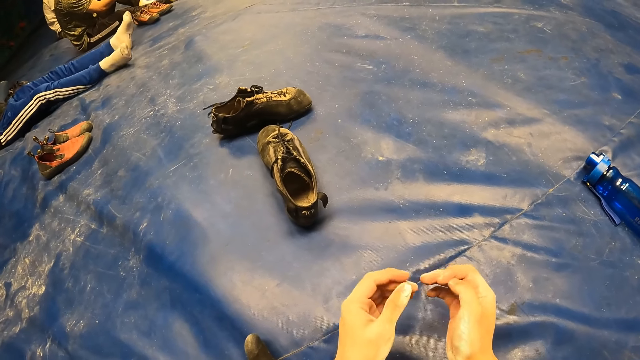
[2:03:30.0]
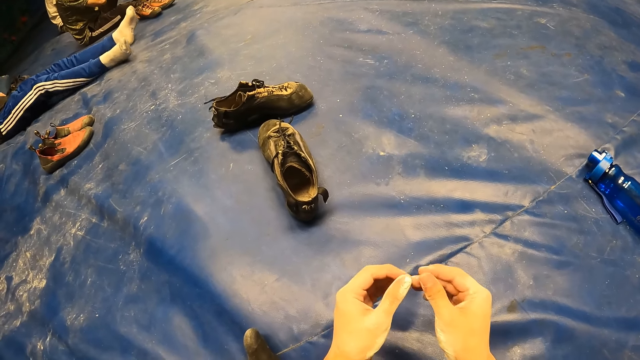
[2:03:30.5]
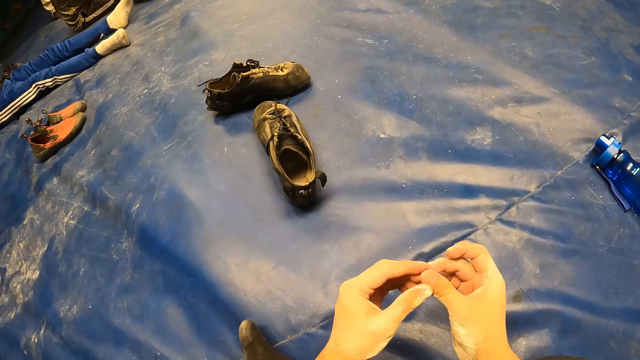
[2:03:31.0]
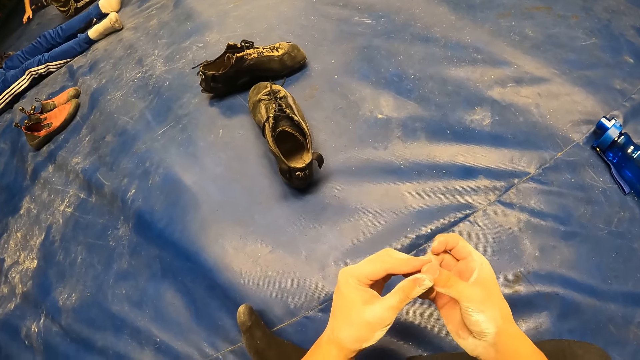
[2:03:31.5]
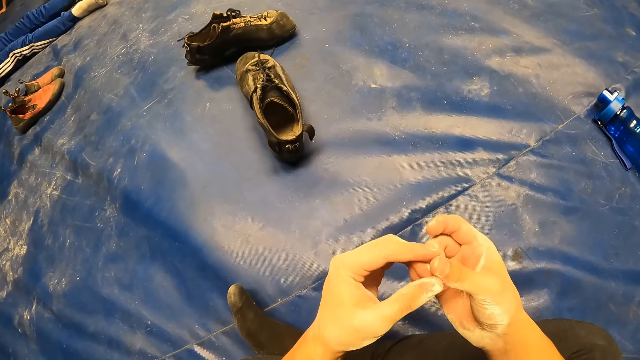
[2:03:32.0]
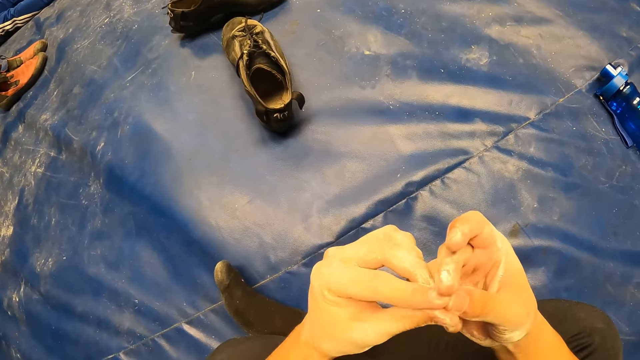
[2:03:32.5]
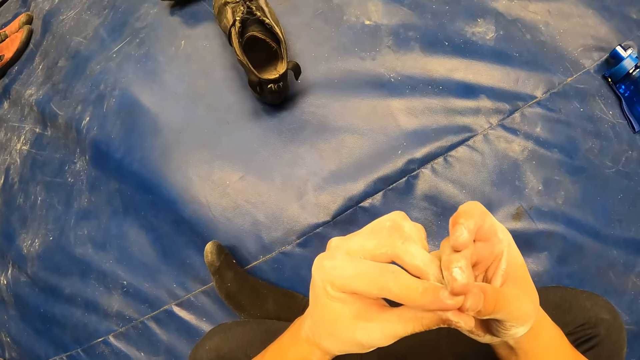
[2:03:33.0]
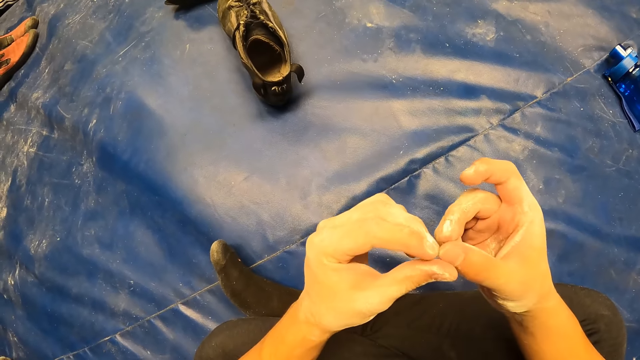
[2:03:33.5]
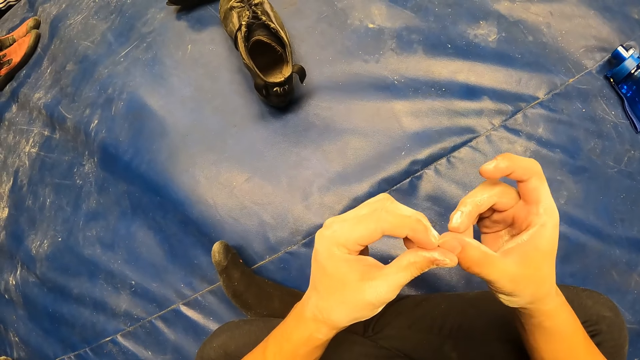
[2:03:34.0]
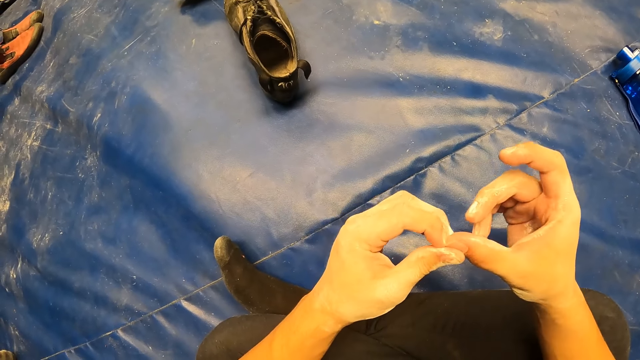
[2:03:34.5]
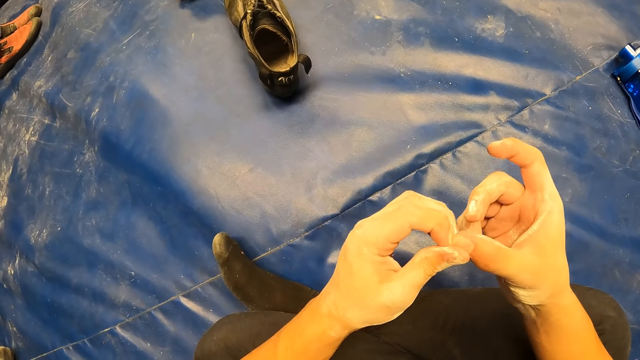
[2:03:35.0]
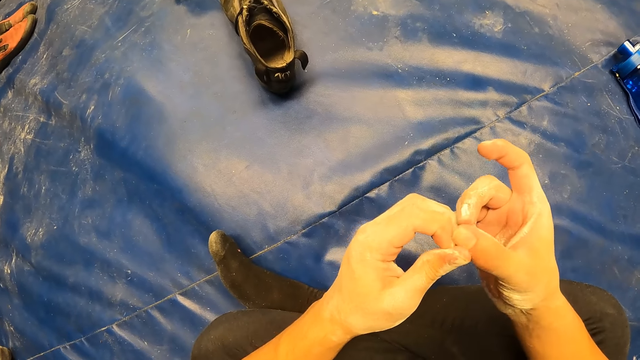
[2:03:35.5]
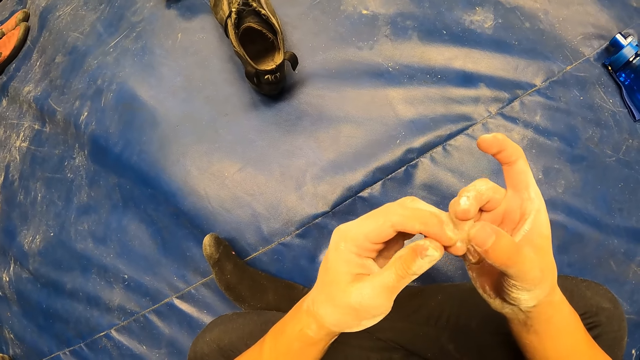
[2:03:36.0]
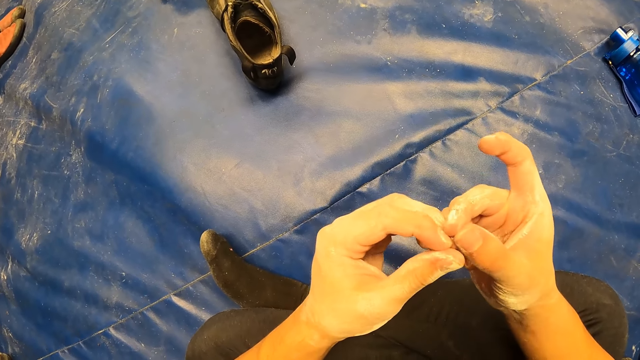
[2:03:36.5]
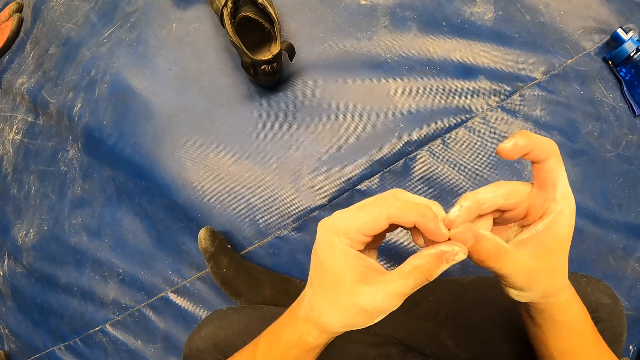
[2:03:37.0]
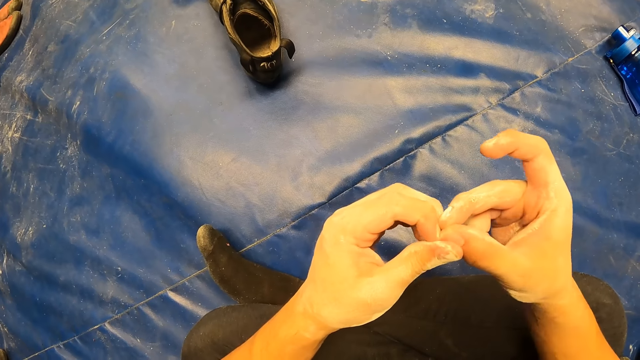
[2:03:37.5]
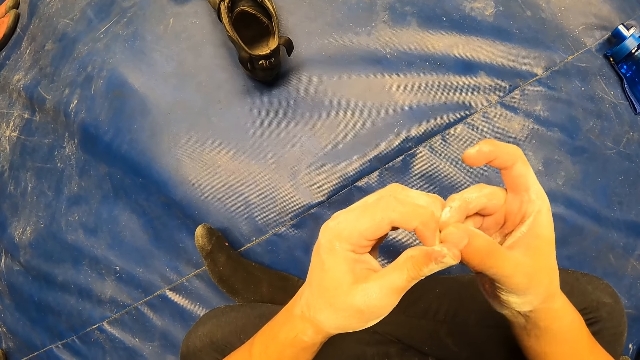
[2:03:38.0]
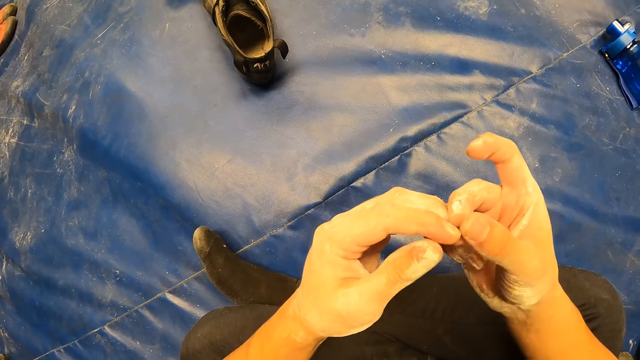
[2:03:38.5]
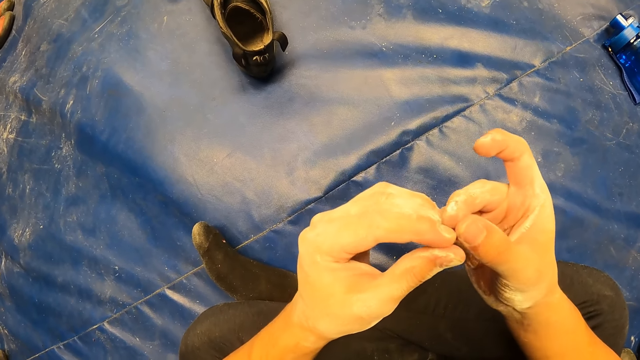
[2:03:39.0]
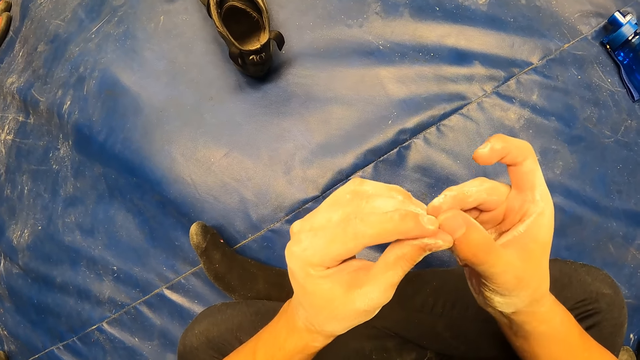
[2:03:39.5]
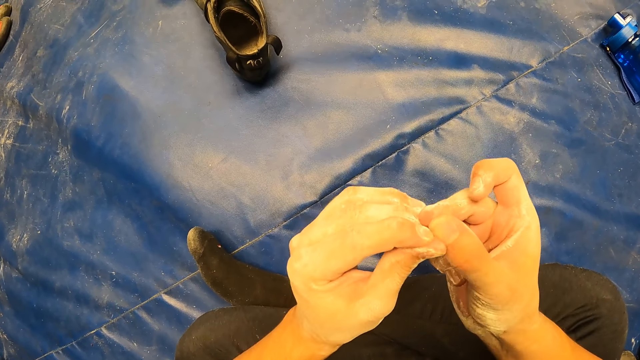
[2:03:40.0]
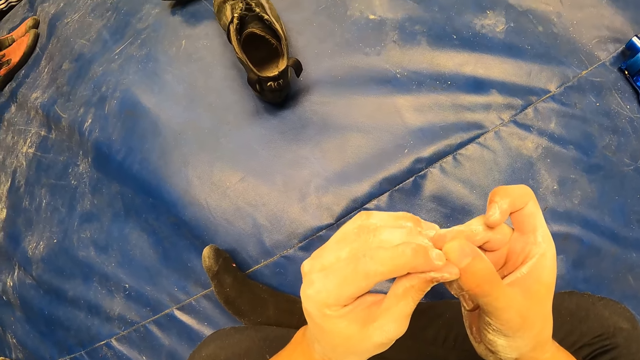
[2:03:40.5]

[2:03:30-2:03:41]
The camera wearer rubs his right hand with his left hand.

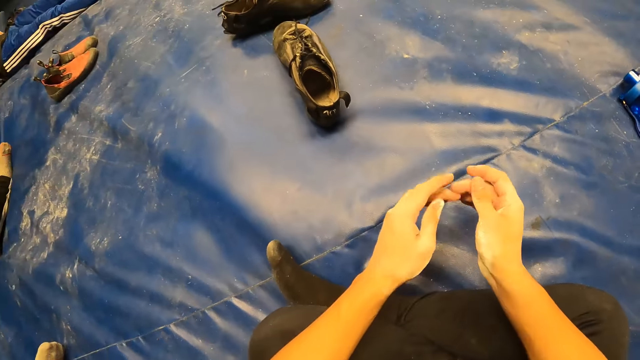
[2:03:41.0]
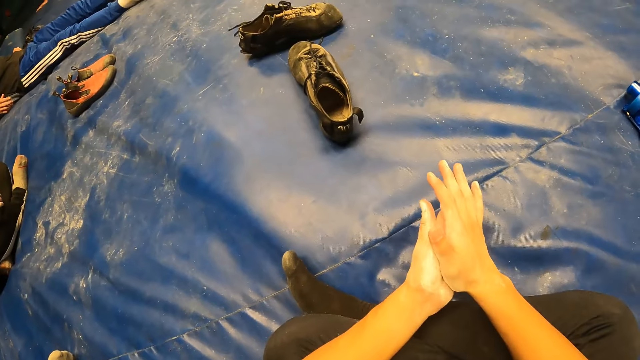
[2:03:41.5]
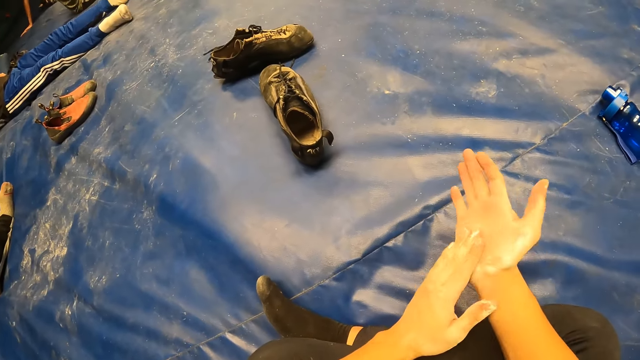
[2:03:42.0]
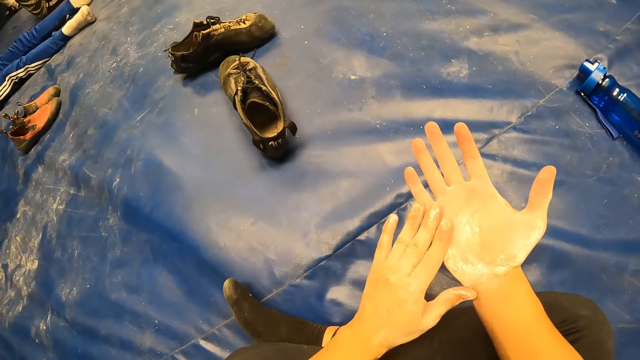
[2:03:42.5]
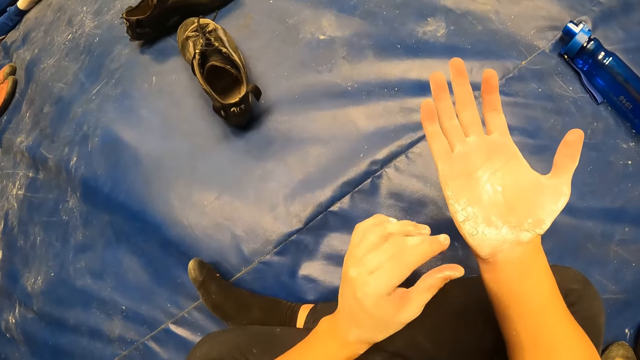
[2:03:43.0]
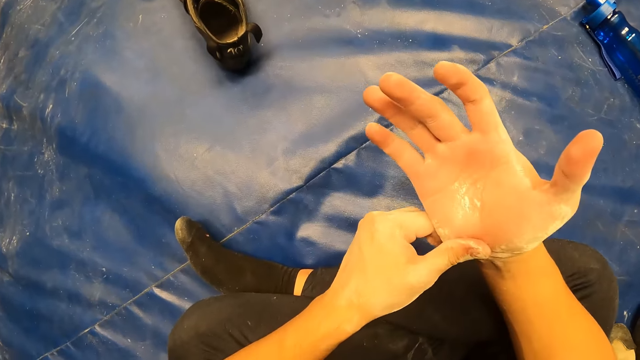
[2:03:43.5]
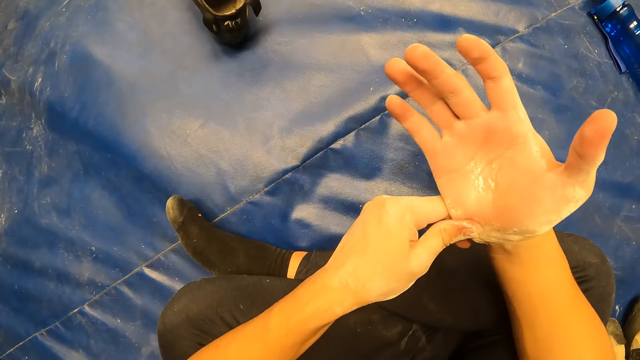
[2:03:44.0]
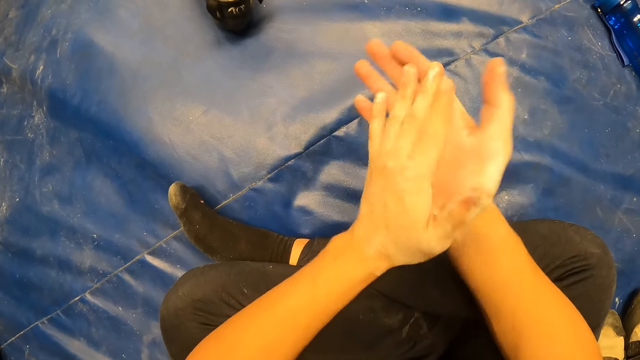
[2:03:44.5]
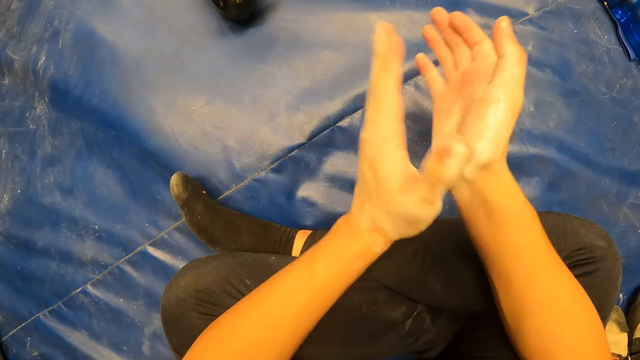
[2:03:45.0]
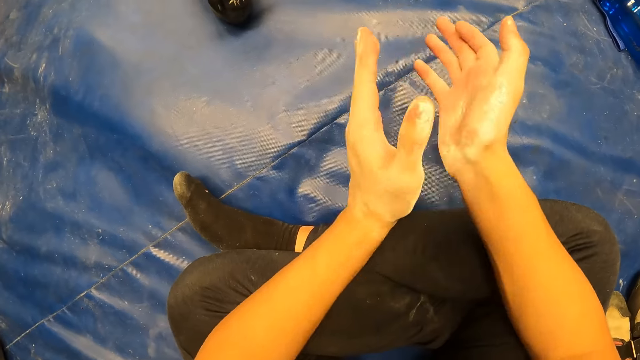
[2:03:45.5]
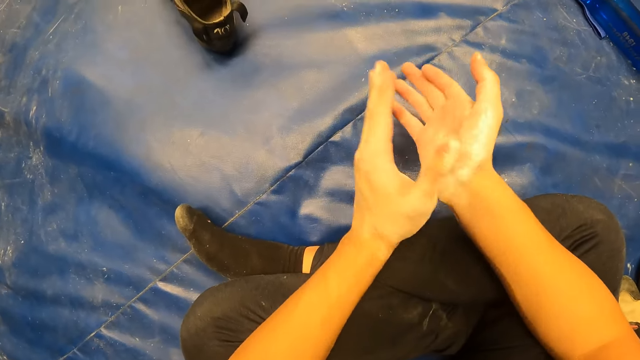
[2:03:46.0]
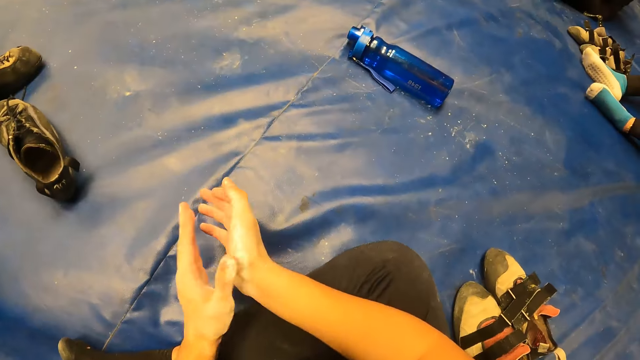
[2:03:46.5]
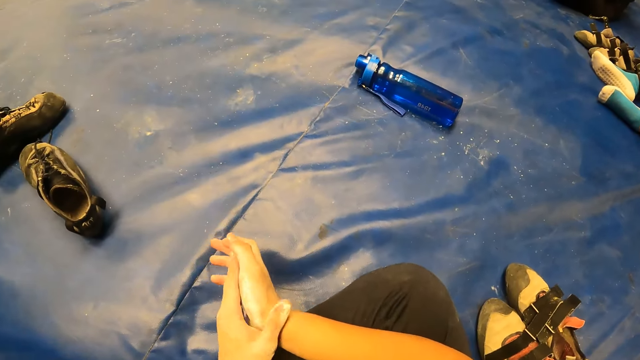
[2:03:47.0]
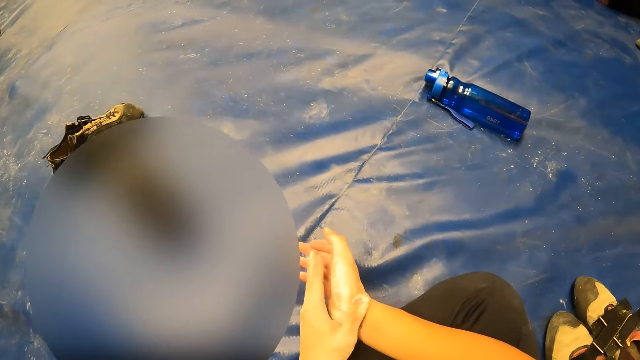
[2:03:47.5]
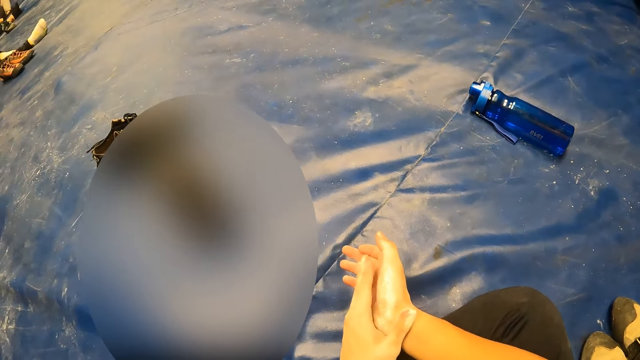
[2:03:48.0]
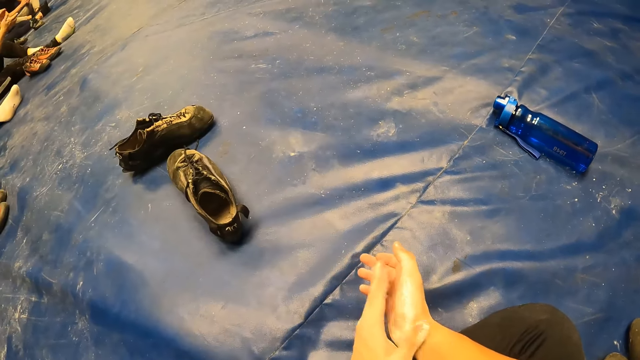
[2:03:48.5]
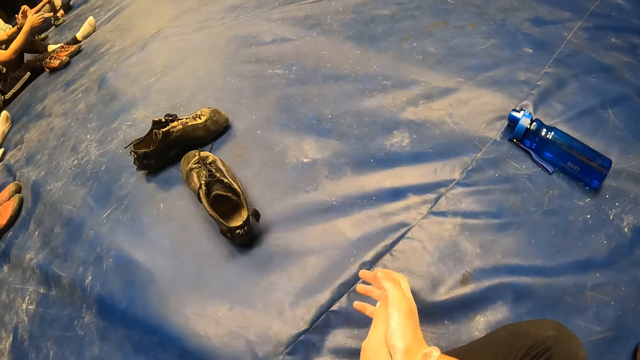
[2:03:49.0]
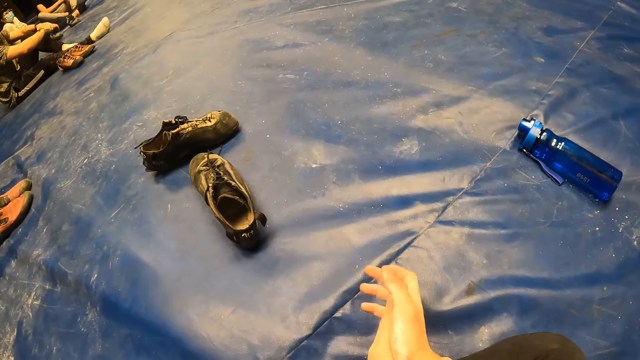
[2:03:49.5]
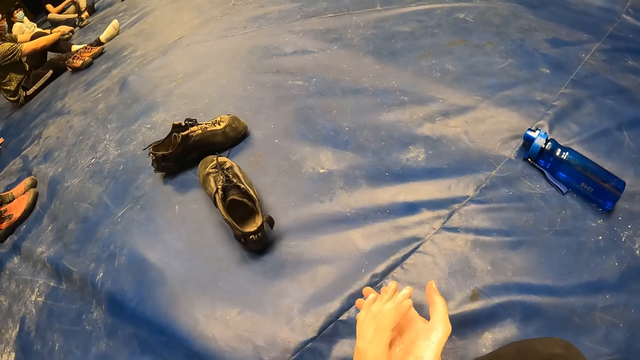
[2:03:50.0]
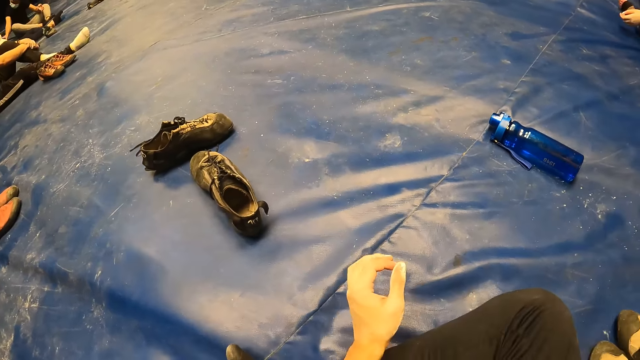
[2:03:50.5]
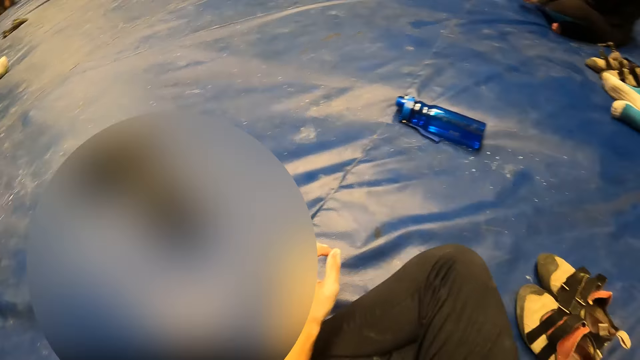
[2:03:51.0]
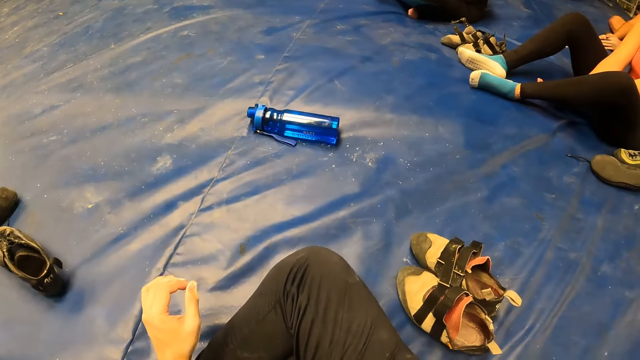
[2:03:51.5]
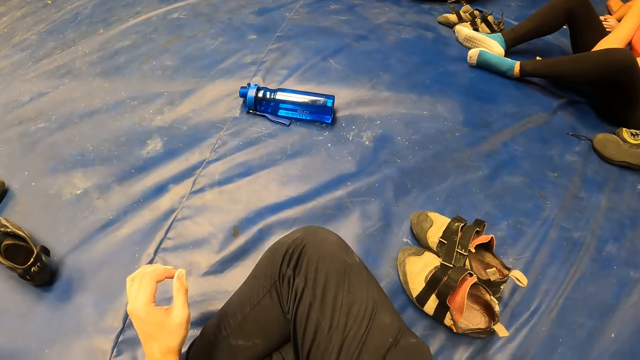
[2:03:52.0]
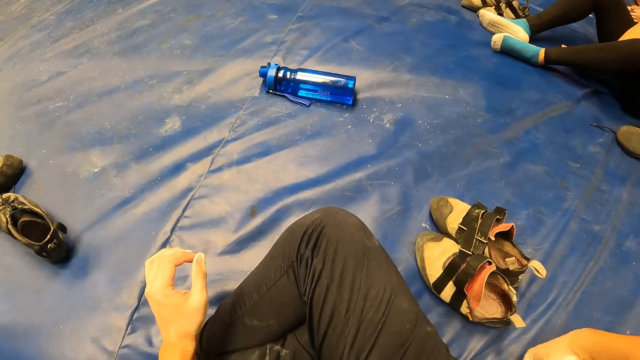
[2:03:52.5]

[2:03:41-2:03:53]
The camera wearer rubs his right hand with his left hand. He claps his hands. He picks up the phone.
